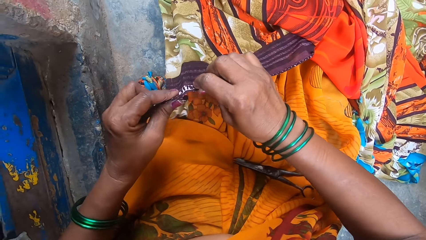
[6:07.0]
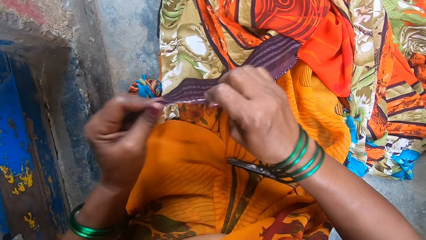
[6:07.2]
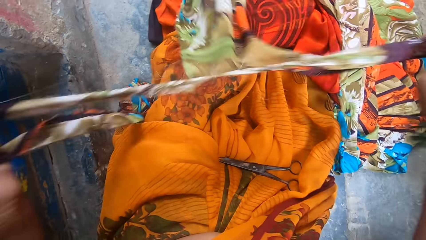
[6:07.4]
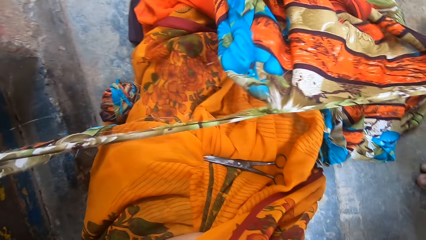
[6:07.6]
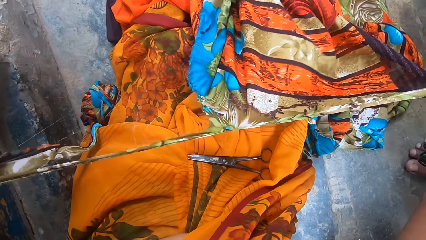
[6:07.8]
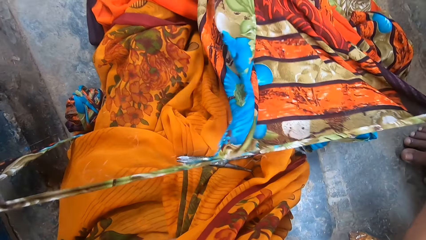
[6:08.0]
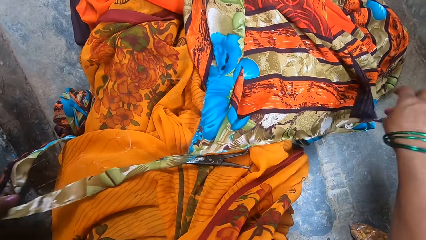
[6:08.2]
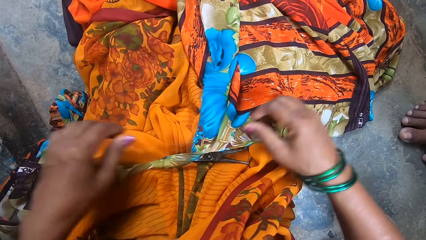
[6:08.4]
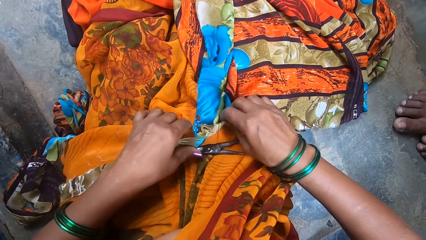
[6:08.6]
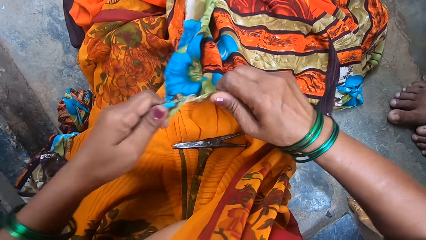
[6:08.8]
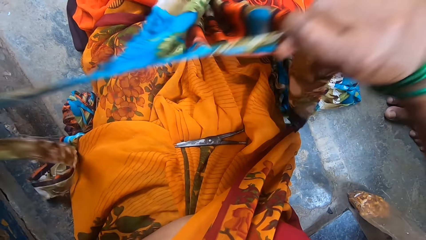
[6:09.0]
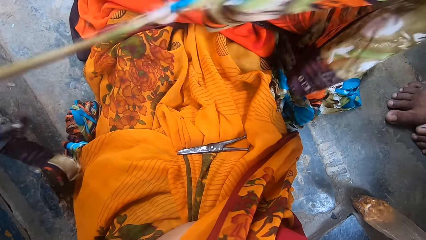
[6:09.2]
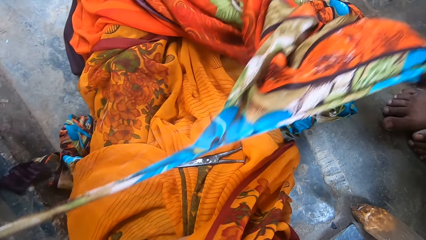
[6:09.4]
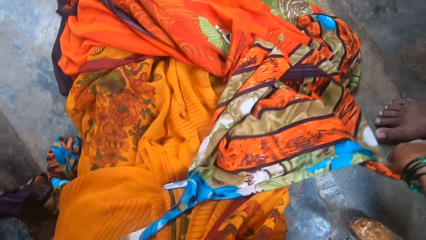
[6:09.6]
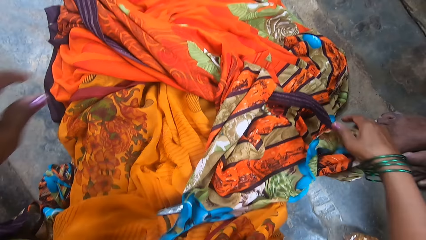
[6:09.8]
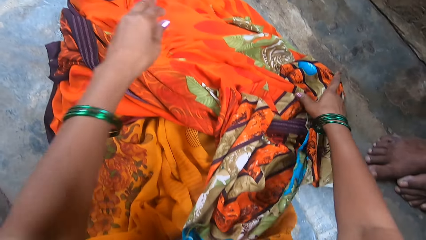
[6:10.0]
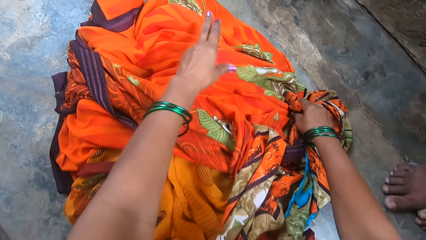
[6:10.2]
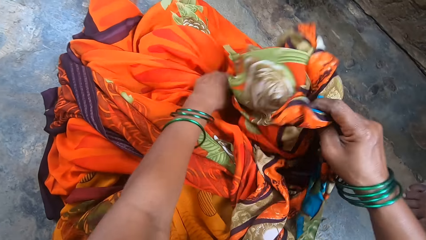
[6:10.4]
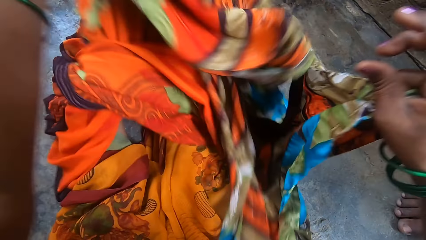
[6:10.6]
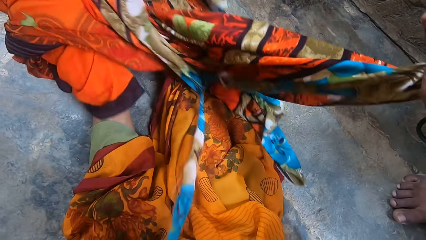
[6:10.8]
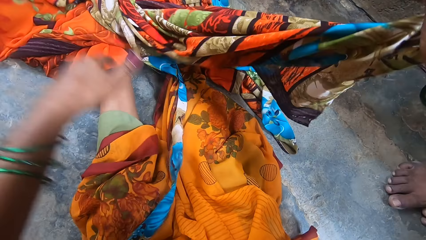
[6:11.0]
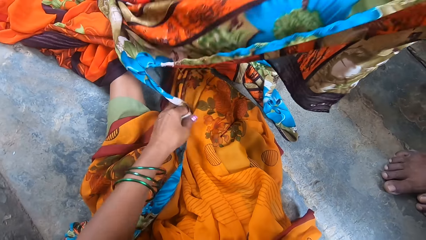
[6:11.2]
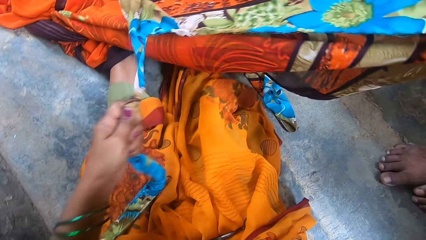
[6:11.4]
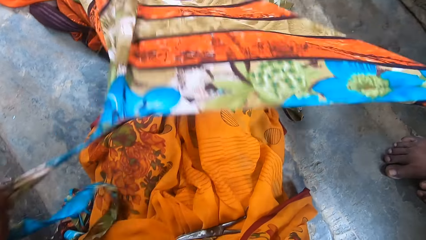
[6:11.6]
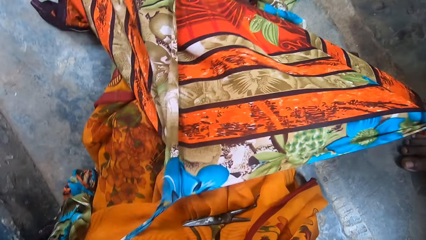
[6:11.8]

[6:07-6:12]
The camera wearer tears a cloth.

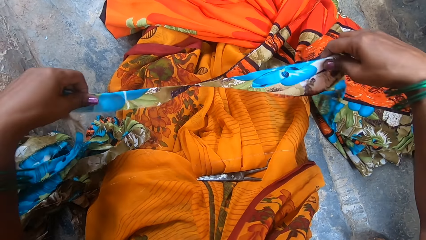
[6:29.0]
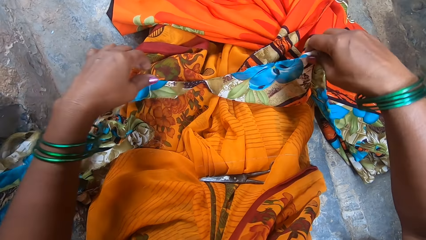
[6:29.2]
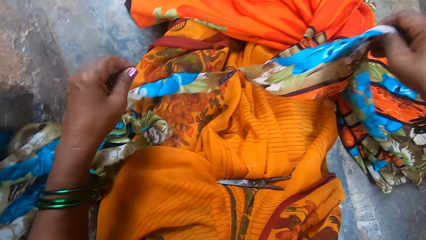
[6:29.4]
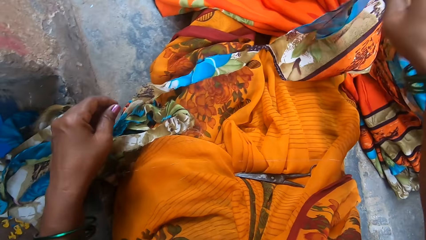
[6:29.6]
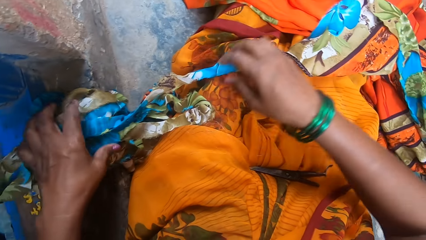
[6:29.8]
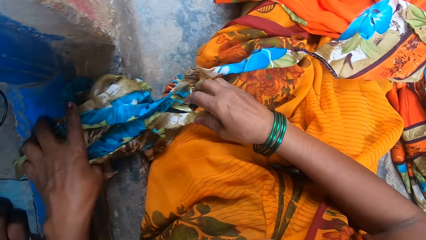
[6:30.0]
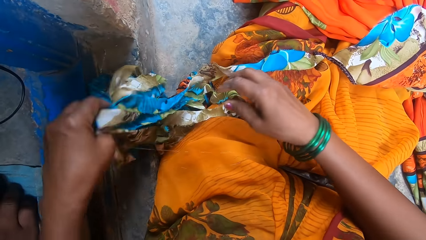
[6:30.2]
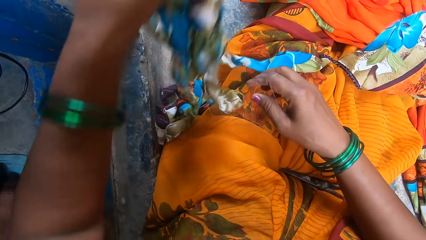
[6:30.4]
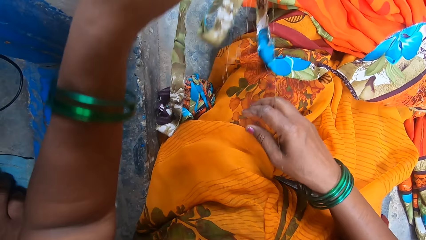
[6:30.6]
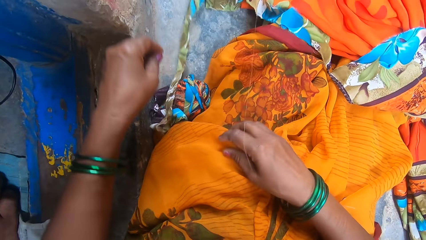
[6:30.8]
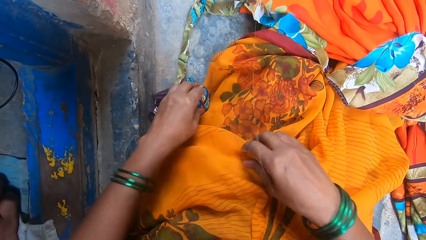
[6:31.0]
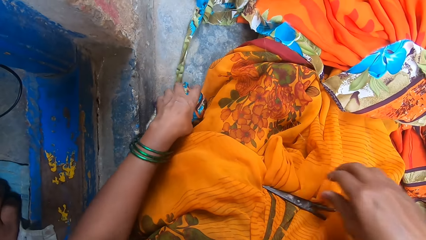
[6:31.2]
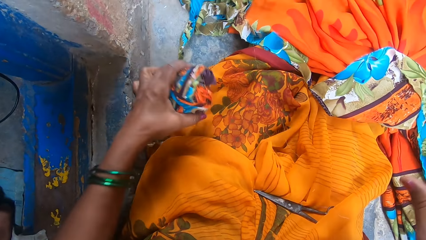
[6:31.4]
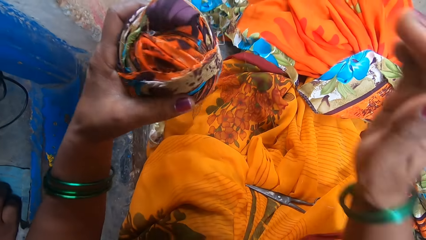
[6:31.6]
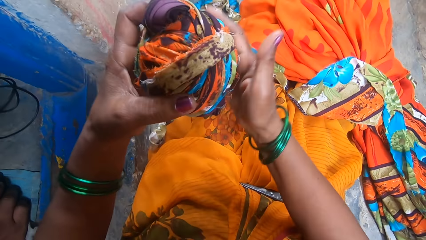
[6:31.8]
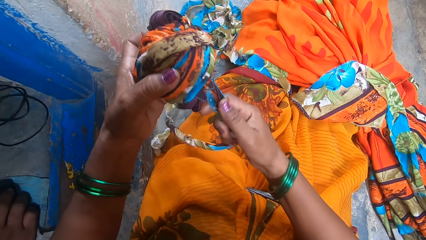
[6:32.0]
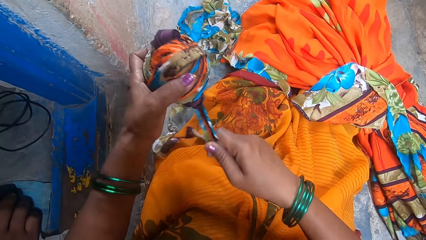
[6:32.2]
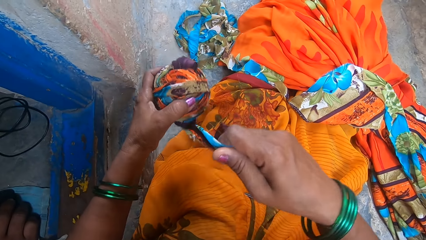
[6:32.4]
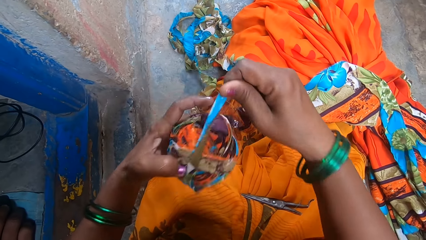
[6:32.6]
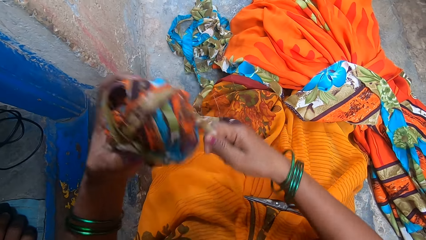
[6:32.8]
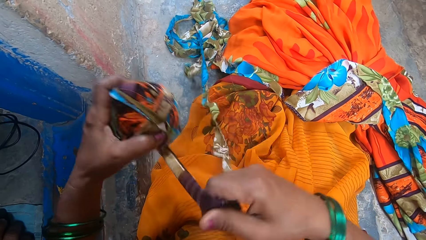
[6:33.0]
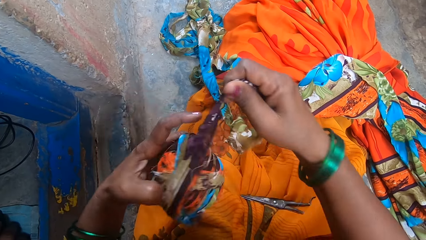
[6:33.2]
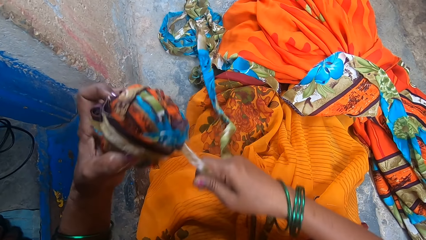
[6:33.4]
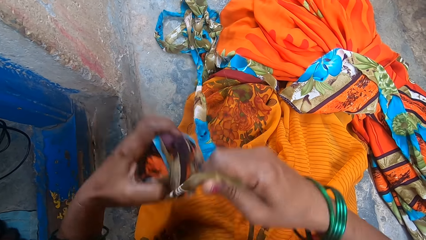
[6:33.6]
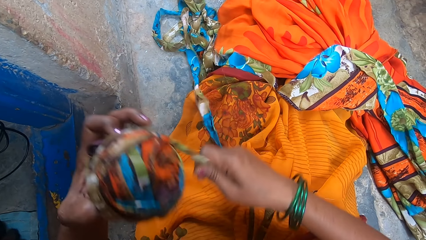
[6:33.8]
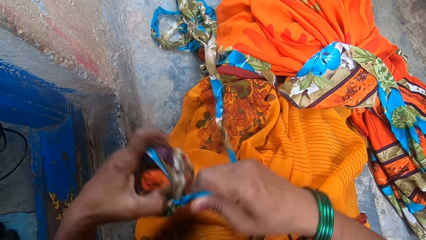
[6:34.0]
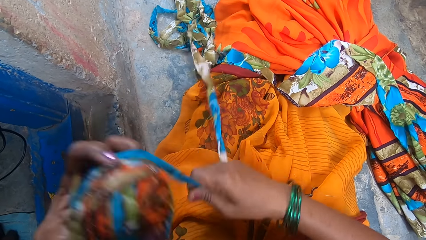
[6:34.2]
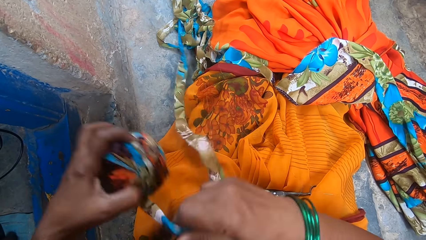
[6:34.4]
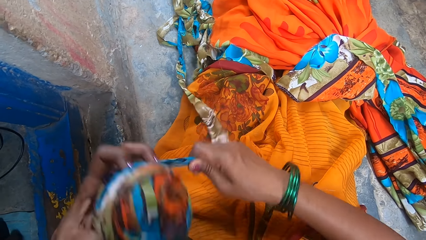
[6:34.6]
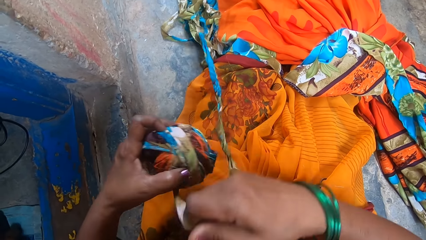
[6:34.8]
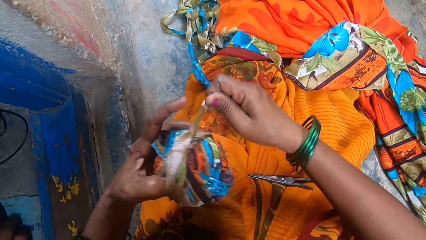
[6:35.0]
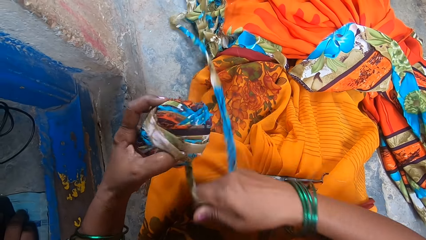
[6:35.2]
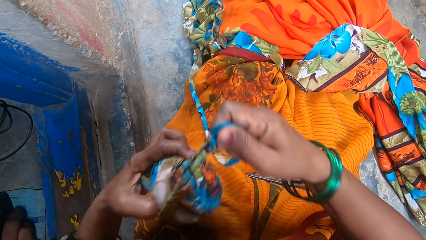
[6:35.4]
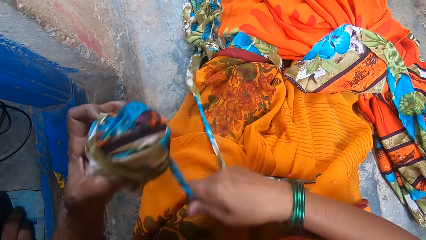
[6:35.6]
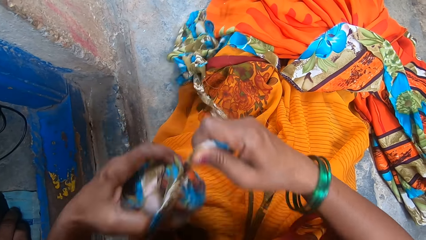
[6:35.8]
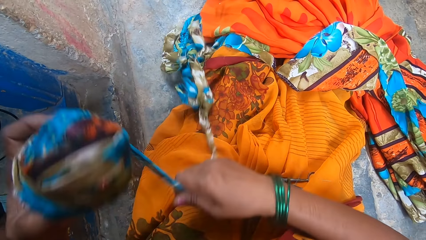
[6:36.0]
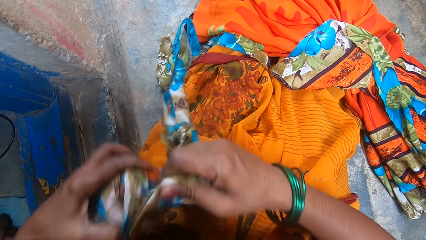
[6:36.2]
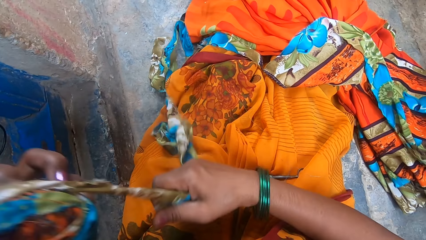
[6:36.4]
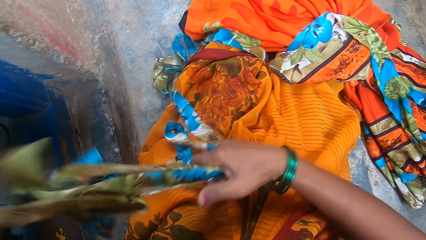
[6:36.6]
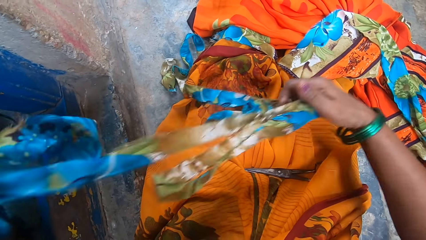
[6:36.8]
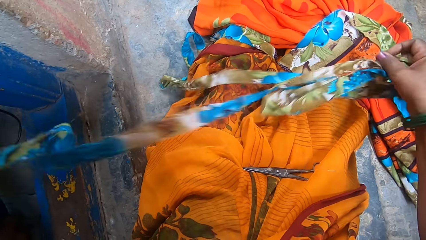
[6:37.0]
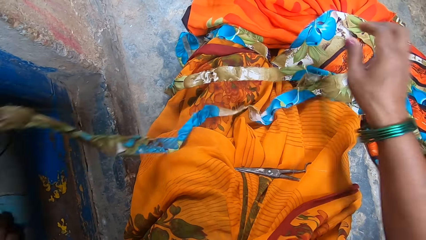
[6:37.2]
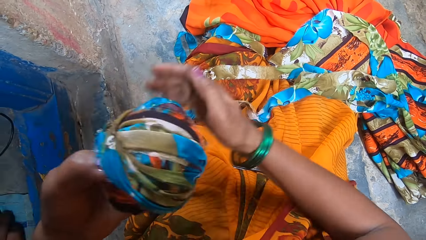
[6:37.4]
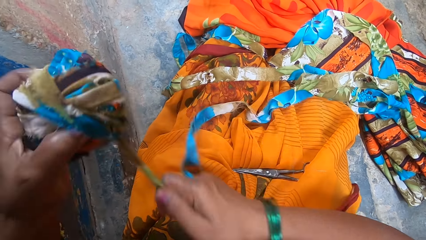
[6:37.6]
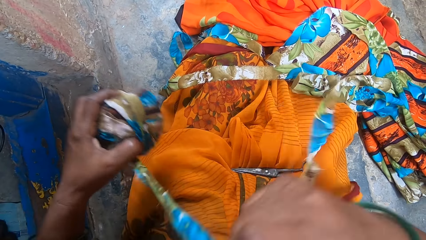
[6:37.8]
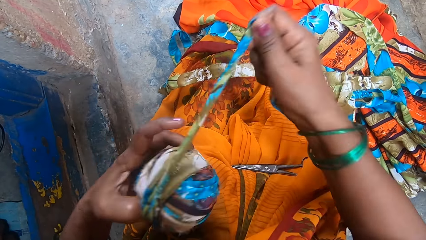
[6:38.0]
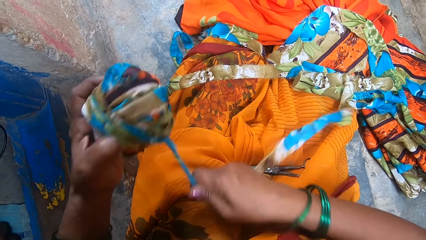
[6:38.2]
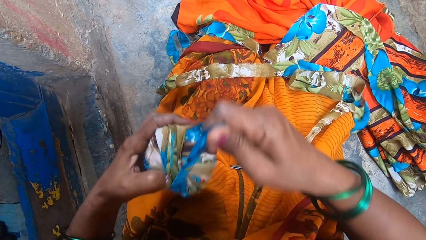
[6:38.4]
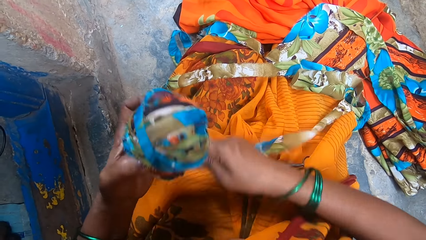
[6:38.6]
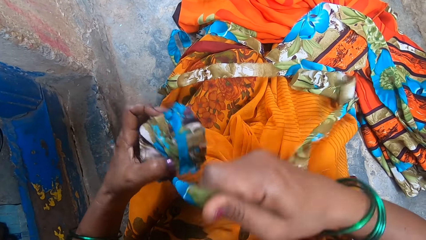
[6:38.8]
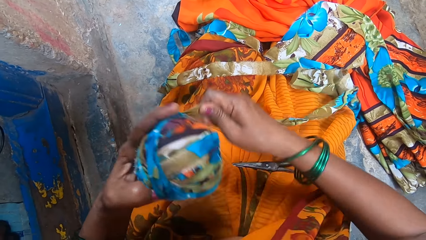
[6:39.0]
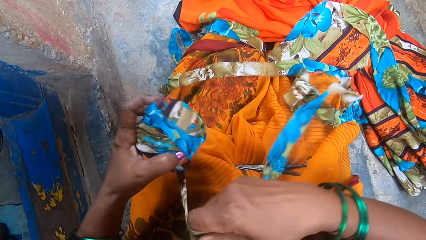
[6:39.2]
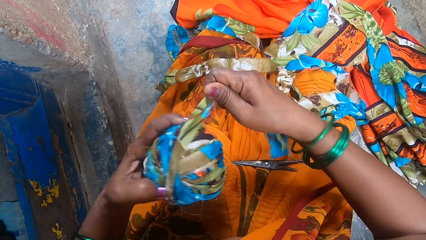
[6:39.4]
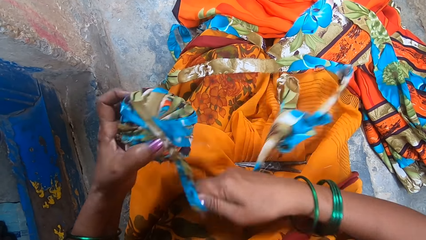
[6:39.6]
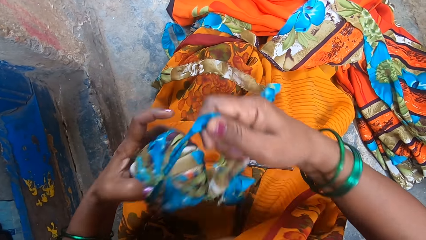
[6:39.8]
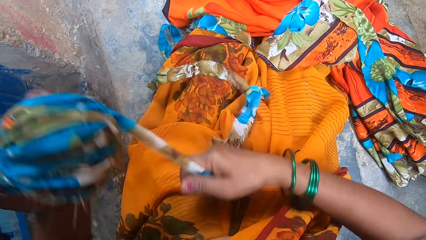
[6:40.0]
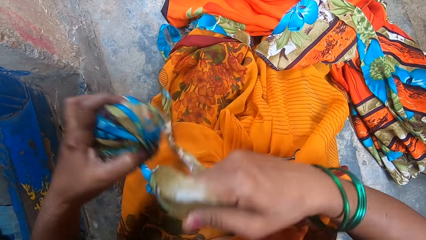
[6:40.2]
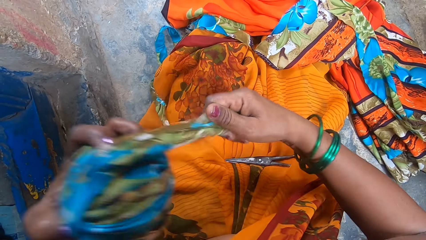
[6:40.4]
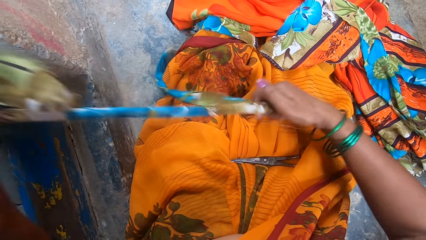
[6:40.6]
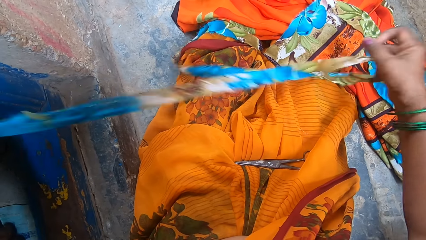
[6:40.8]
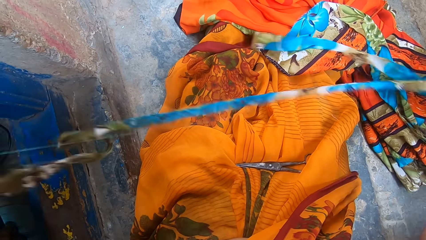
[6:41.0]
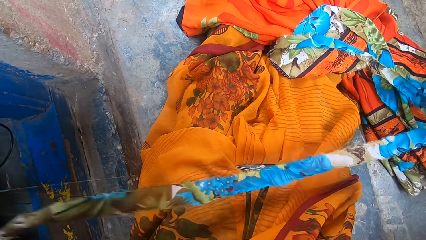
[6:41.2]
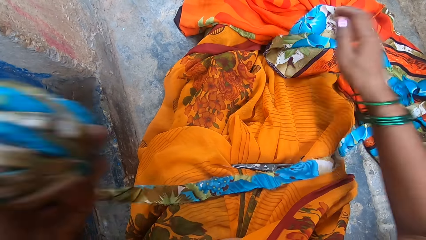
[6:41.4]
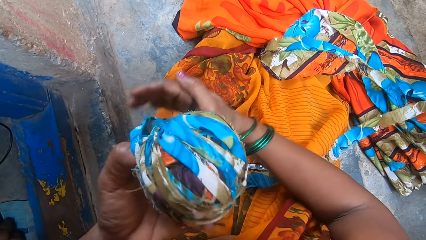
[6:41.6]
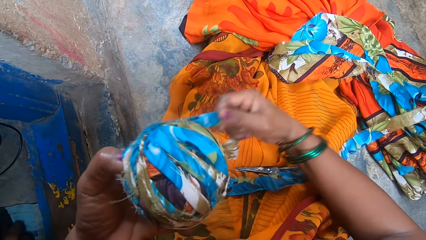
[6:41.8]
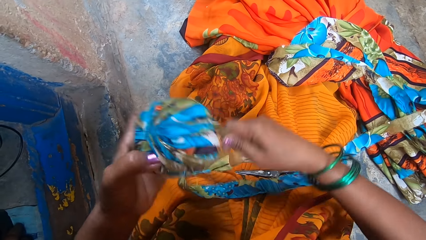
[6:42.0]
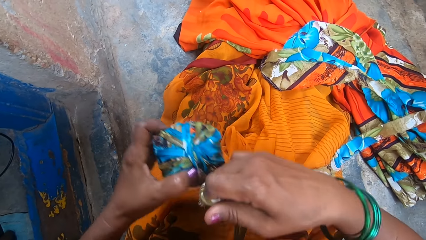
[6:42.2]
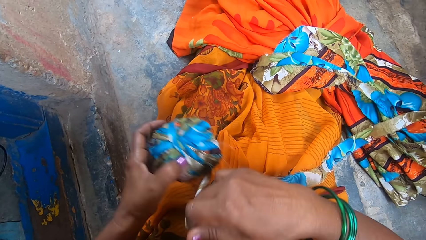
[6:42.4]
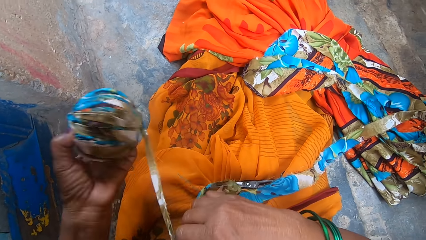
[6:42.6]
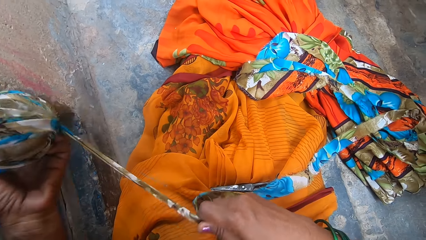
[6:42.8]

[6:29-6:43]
The camera wearer rolls a torn garment.
